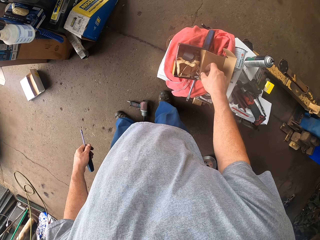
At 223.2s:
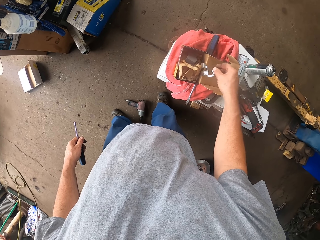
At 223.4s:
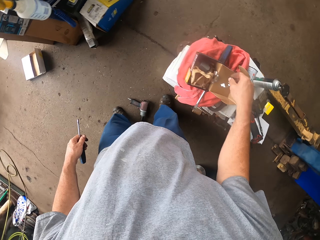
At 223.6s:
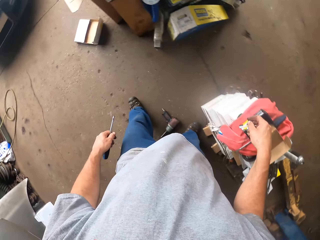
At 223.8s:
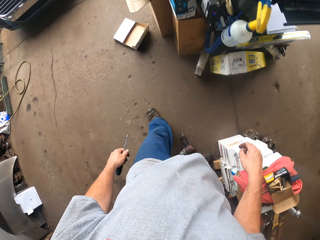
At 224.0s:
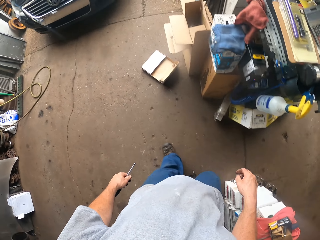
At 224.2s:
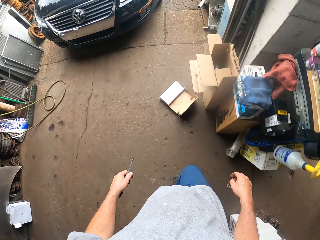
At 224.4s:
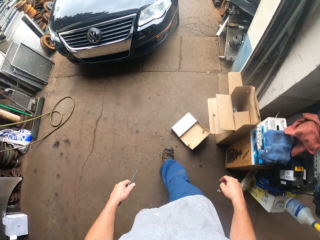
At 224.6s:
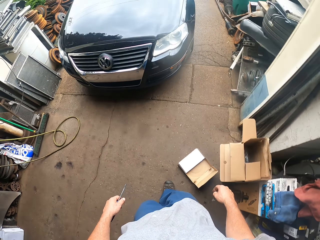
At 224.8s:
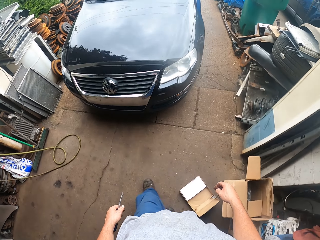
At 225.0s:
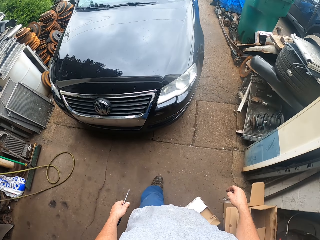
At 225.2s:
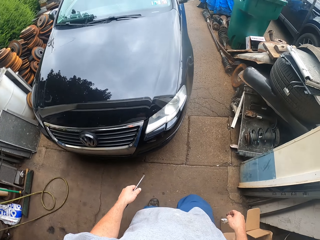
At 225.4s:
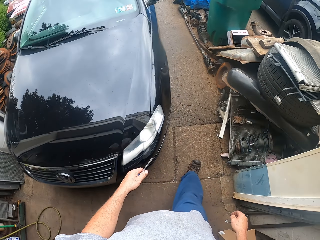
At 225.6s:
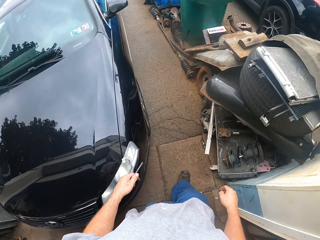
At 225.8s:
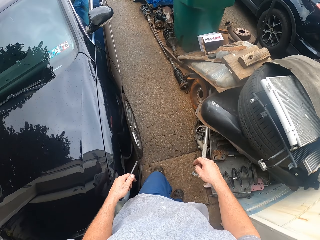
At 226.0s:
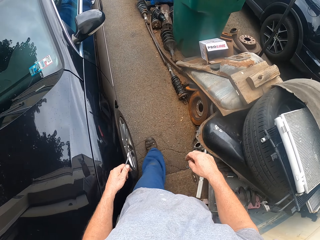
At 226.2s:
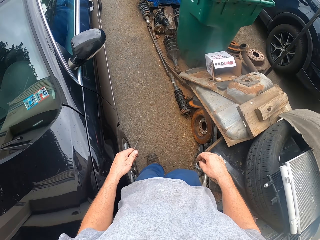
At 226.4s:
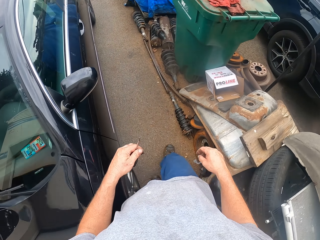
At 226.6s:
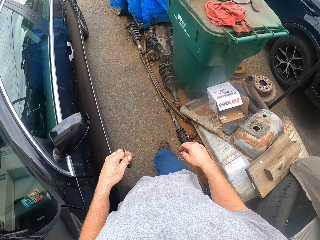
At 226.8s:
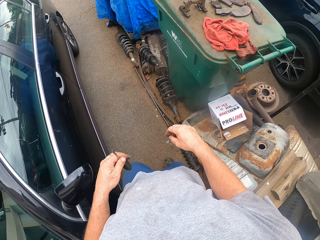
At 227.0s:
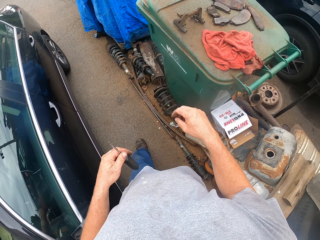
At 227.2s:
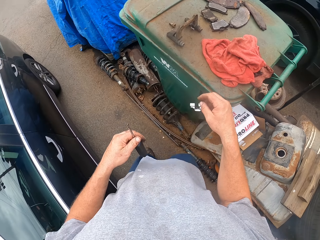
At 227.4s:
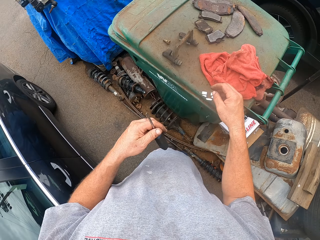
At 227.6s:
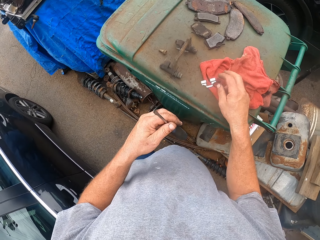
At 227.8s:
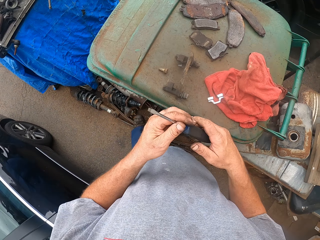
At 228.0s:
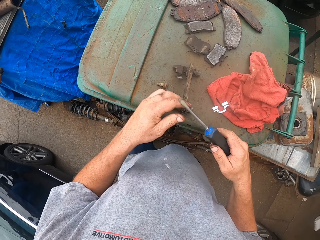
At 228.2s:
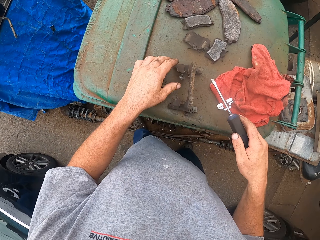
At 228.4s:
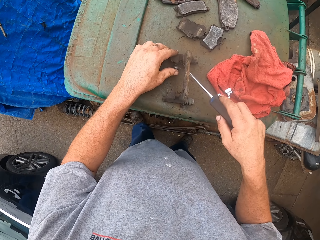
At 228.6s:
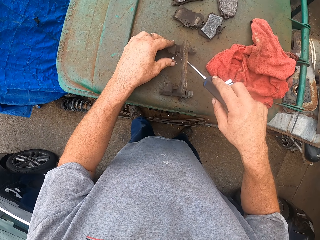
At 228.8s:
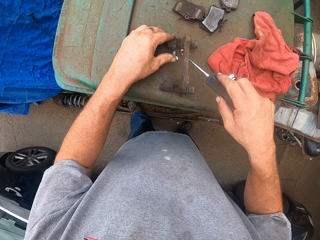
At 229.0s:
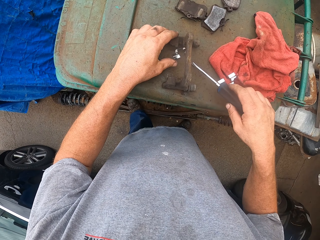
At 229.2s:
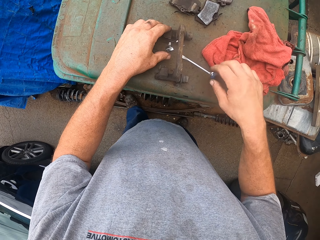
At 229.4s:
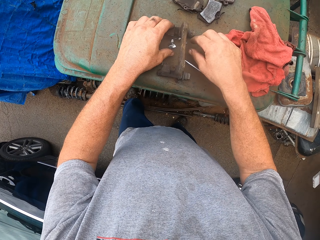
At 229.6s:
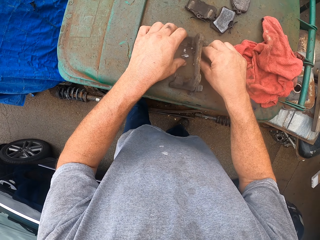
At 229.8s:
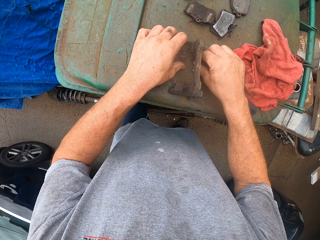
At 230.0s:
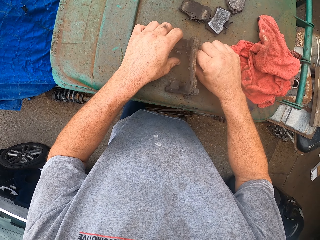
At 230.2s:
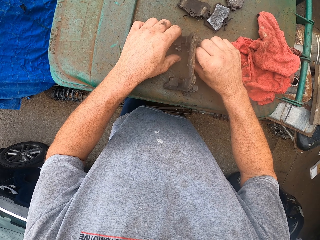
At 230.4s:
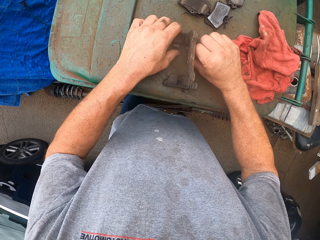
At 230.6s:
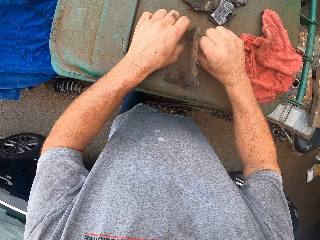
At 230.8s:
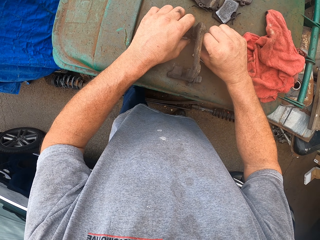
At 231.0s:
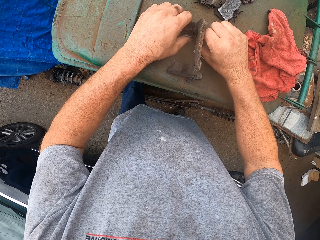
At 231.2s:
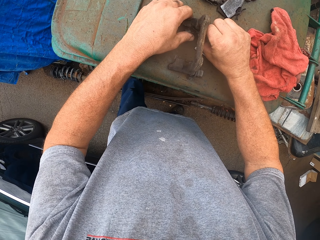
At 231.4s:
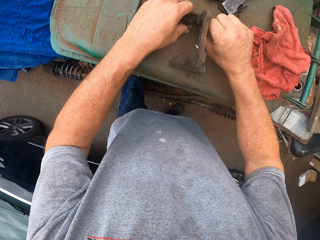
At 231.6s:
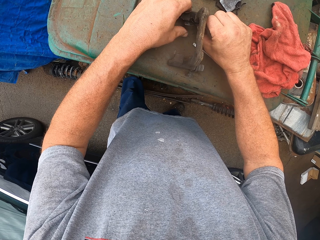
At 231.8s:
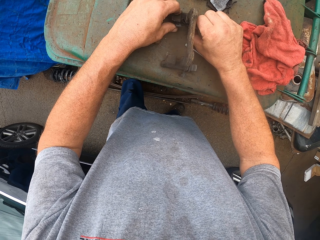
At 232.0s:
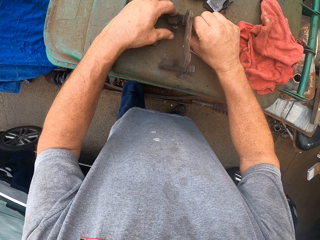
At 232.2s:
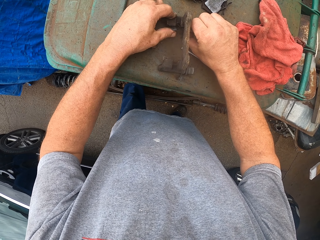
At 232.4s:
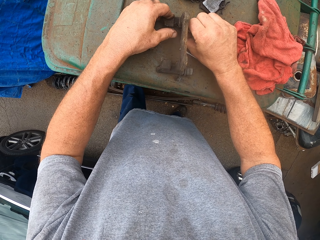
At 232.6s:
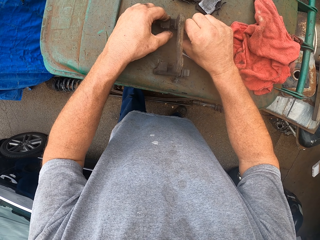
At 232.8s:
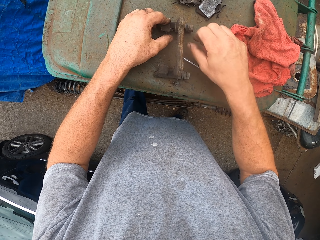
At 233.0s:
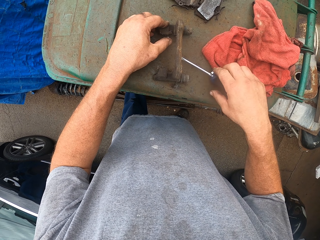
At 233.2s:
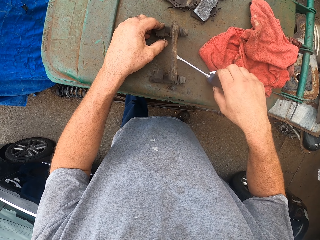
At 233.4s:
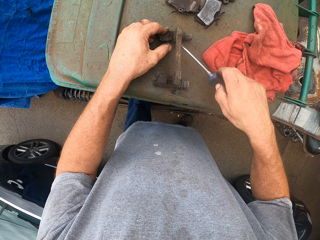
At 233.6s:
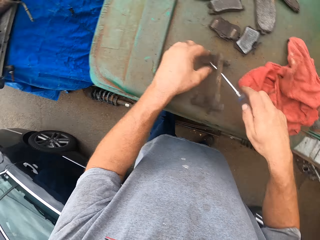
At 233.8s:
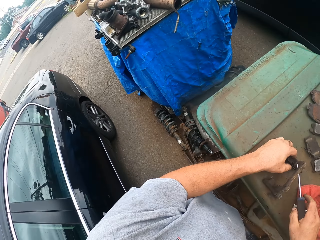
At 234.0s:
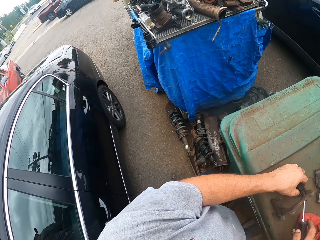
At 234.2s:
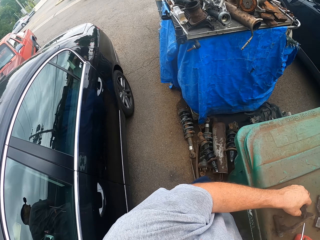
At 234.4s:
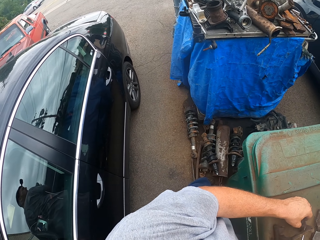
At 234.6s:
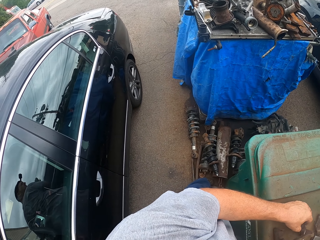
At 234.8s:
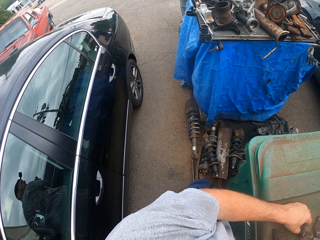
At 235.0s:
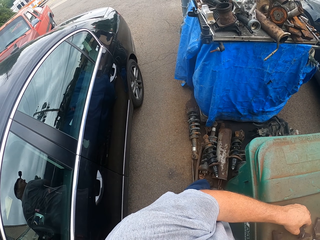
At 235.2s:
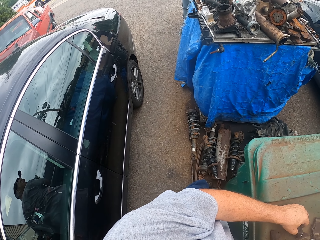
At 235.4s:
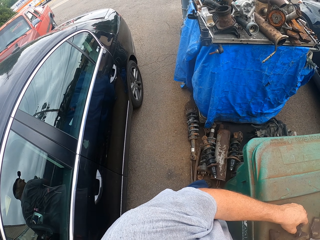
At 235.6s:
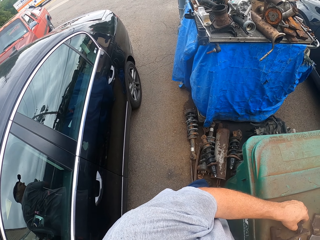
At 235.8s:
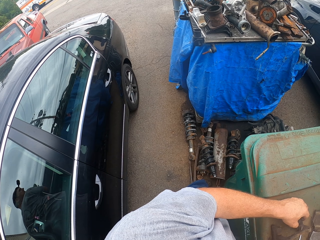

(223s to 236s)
The camera wearer picks something. They move around. They drop something on the bin. They drop a screwdriver on the bin. They fix something on something. They pick the screwdriver.

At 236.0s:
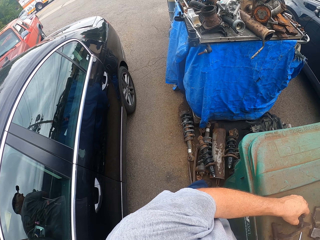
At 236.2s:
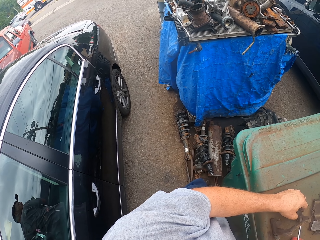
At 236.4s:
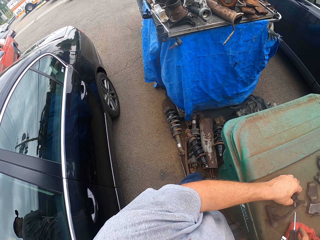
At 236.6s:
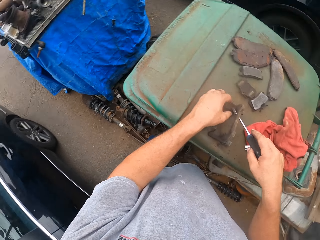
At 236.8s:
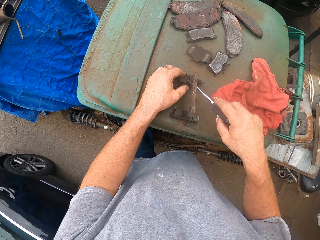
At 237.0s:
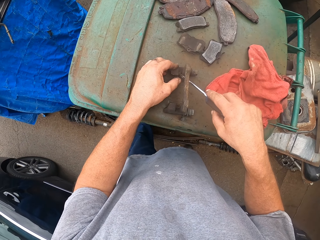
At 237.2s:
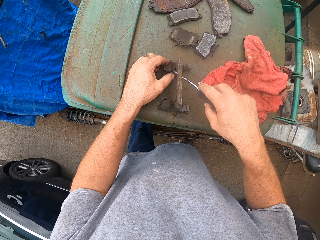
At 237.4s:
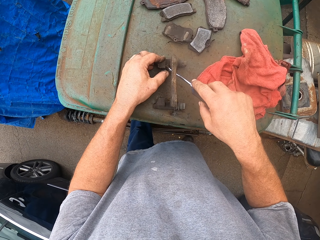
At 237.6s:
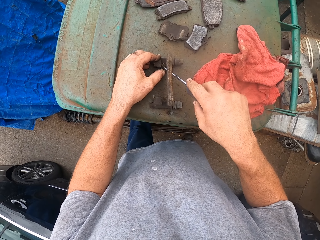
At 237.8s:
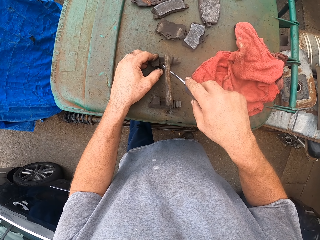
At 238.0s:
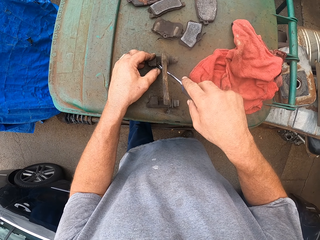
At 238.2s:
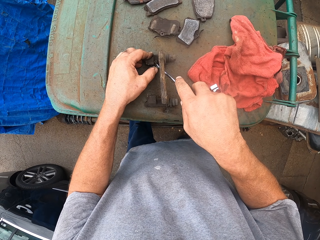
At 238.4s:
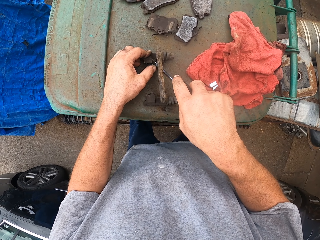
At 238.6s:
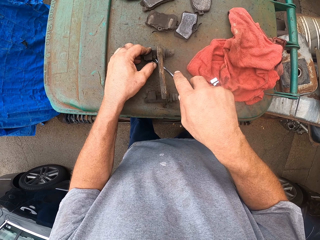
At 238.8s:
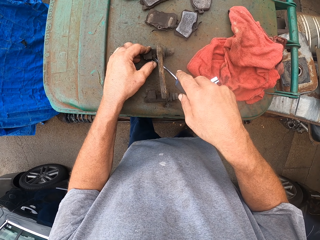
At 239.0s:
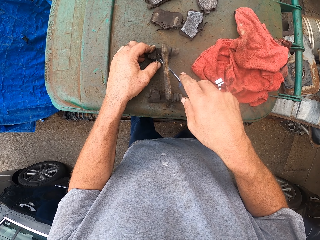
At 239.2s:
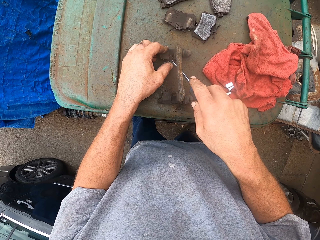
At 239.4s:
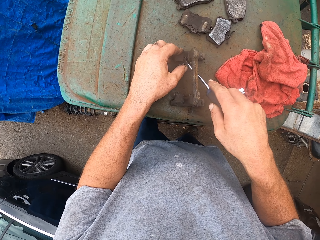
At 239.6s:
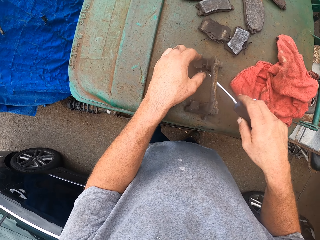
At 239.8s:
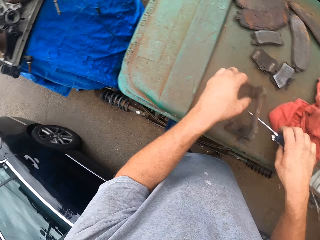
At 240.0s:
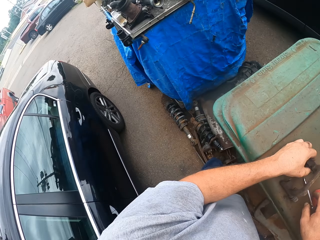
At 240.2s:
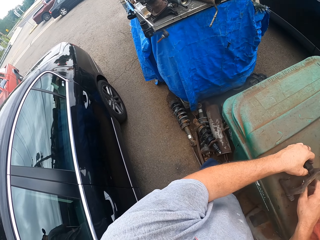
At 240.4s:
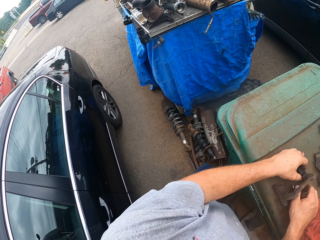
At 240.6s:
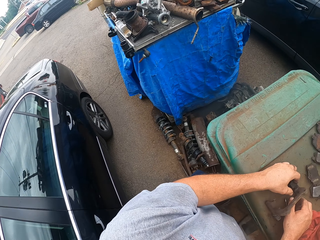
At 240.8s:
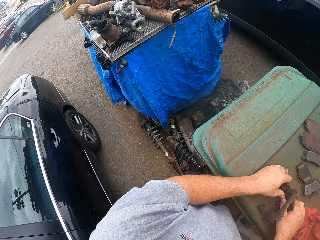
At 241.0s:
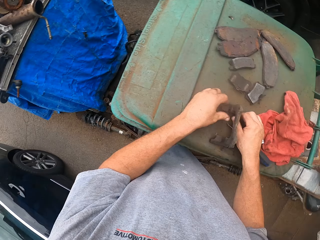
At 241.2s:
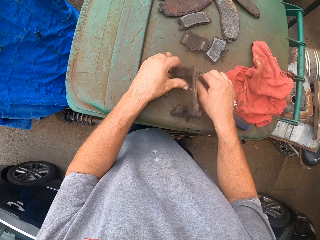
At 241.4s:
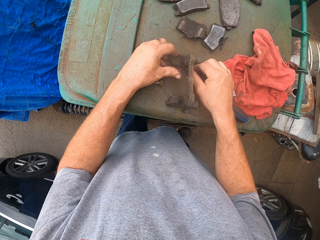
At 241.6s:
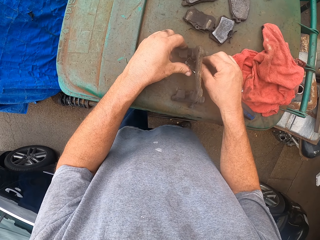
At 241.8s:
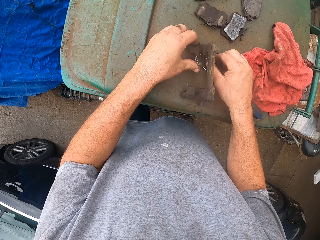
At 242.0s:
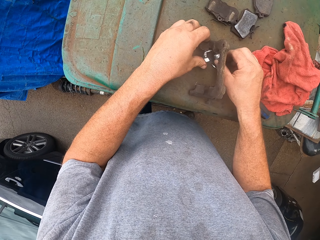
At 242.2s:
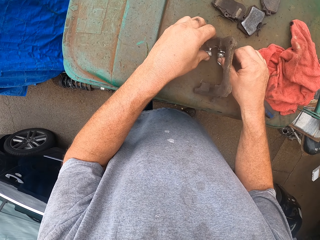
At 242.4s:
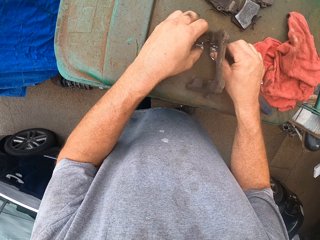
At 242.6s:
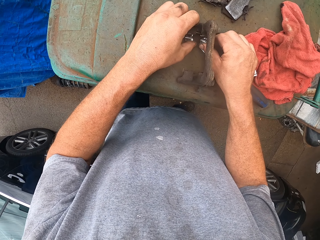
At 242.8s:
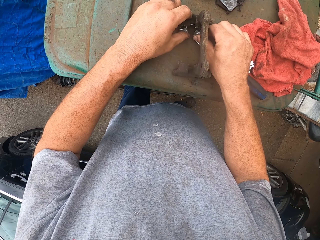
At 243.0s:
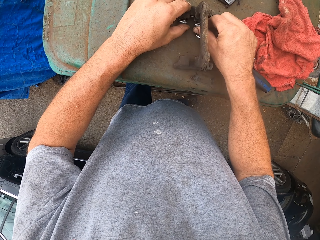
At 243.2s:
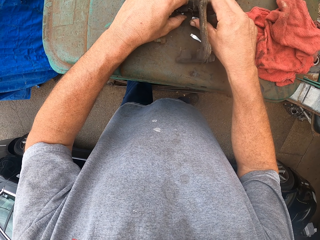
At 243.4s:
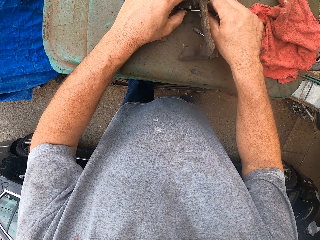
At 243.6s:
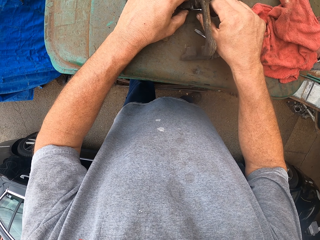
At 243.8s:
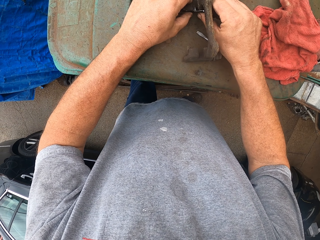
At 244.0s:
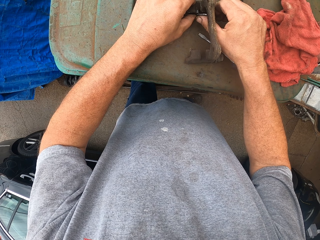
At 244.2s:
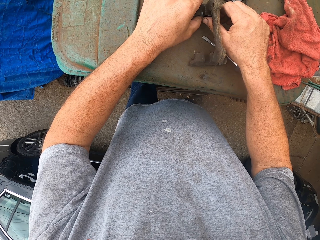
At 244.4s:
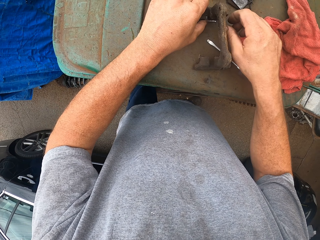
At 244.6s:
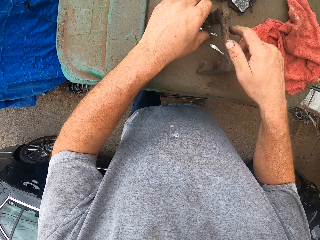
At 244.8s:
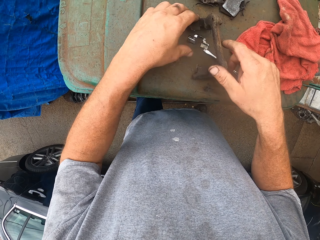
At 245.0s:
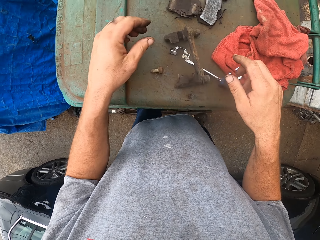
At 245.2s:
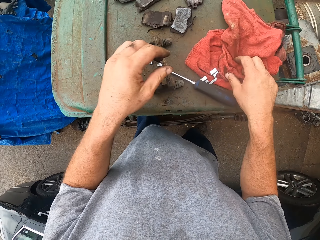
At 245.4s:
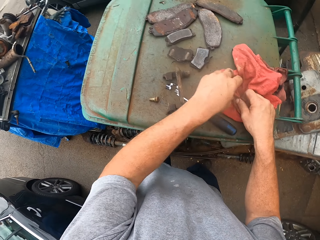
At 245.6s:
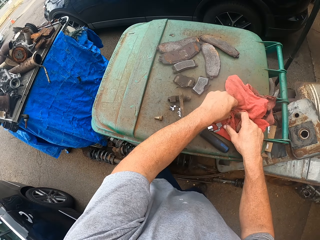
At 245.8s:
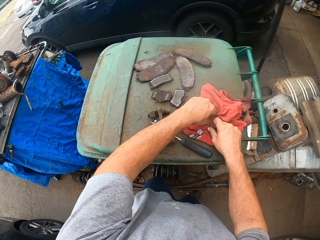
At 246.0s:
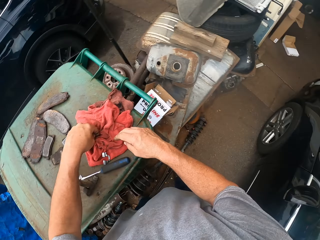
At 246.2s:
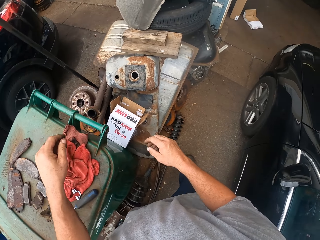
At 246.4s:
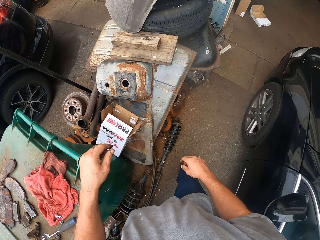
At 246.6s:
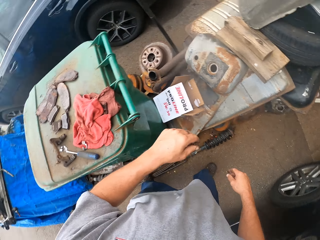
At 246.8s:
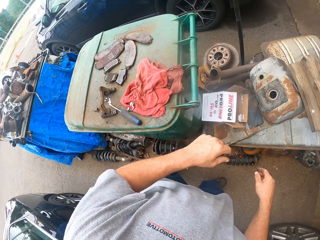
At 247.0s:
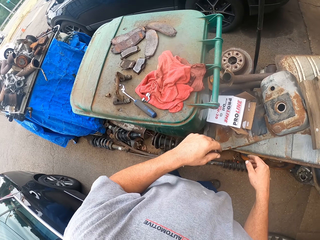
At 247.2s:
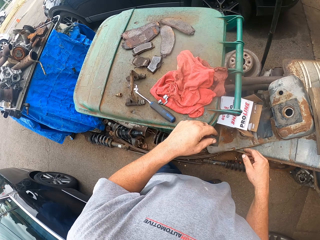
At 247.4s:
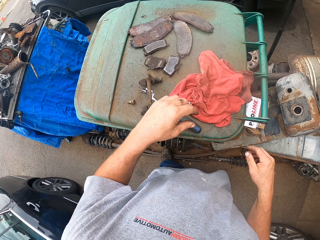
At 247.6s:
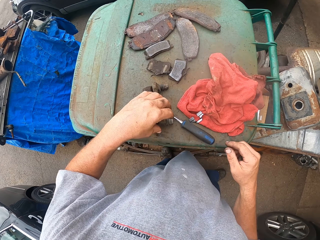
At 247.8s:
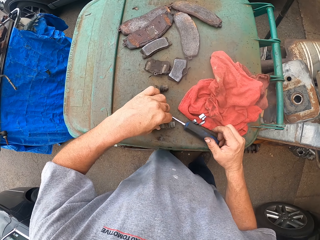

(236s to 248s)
The camera wearer fixes something. They drop a screwdriver on the bin. They fix something on something. They wipe hands on a cloth. They look around.
